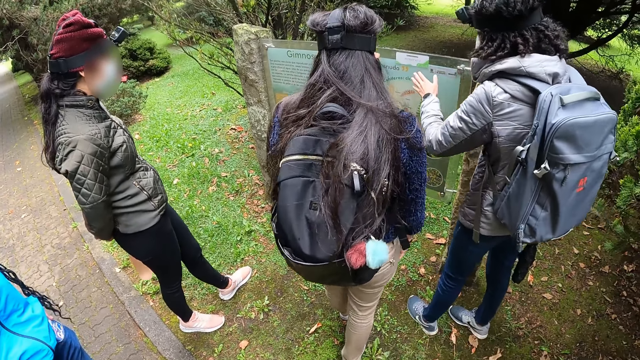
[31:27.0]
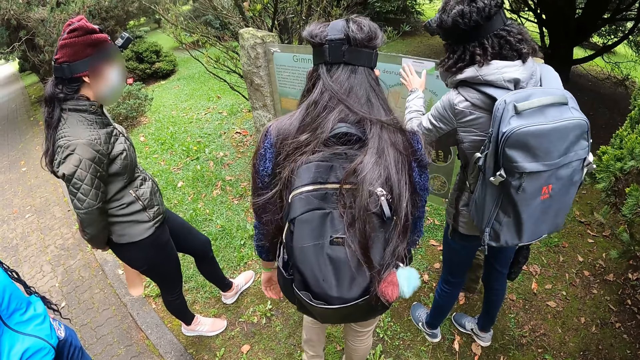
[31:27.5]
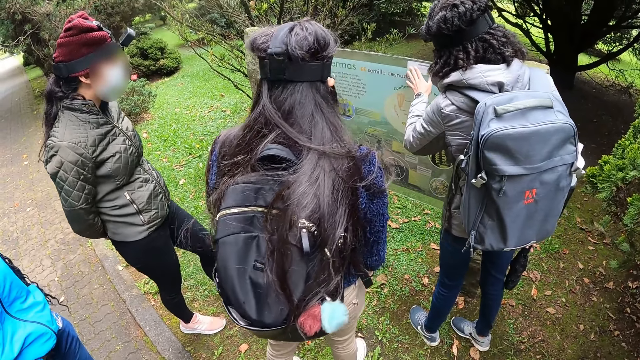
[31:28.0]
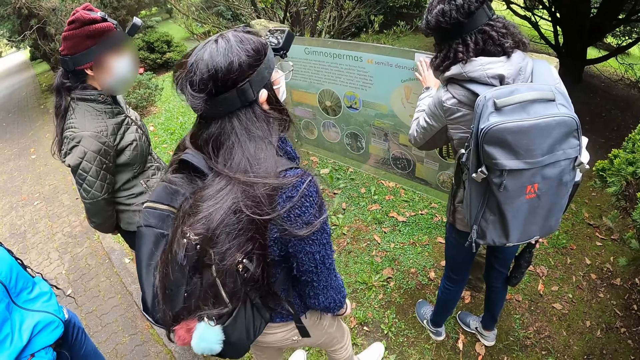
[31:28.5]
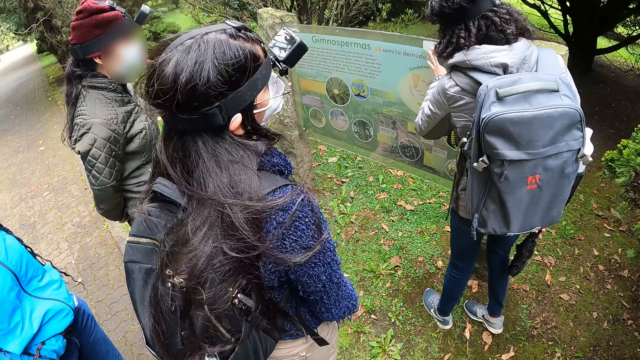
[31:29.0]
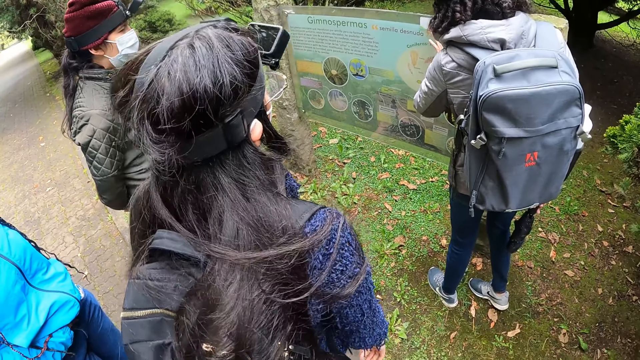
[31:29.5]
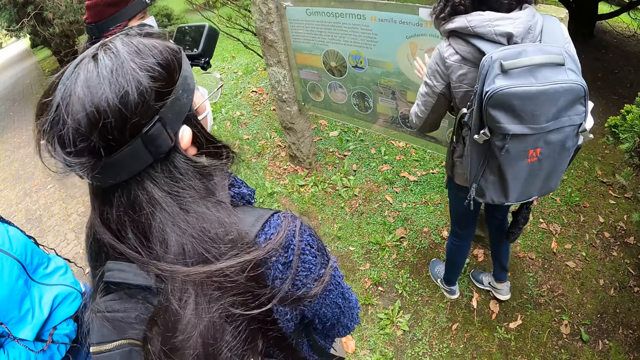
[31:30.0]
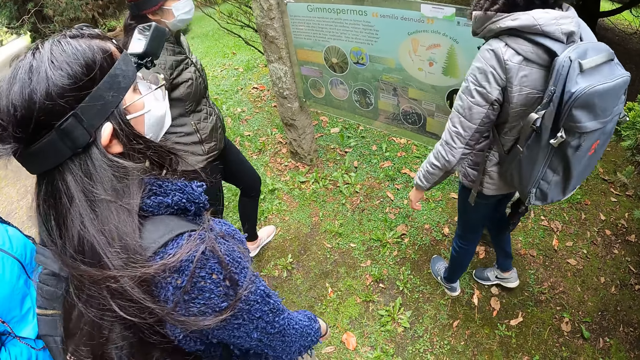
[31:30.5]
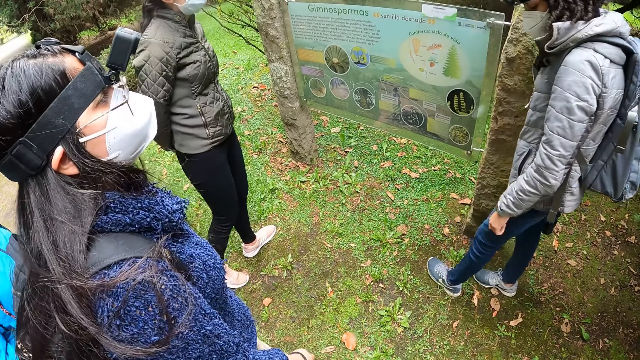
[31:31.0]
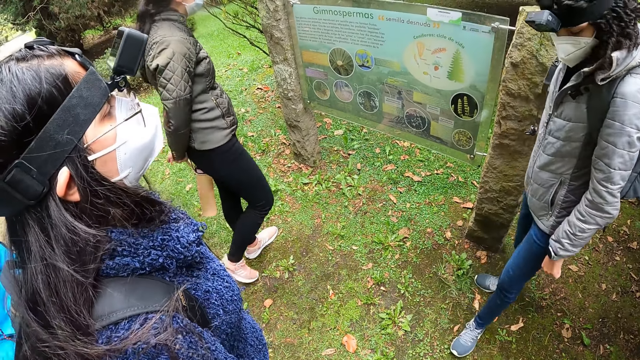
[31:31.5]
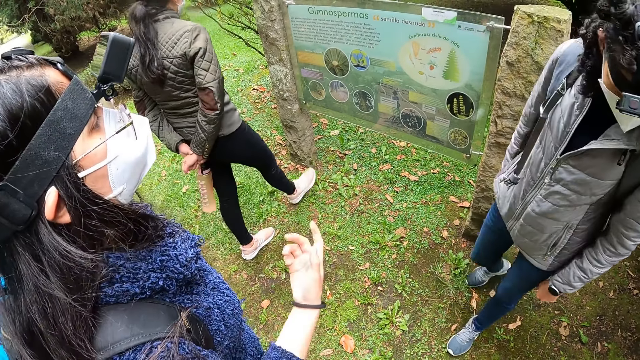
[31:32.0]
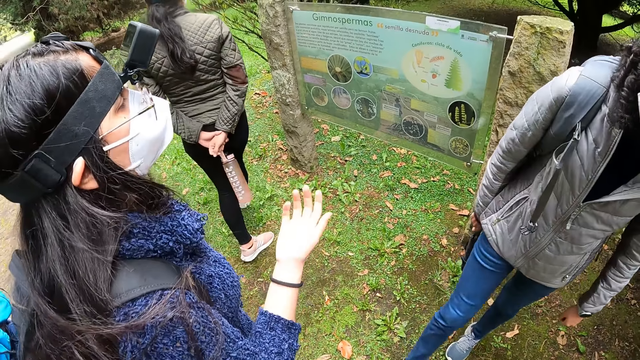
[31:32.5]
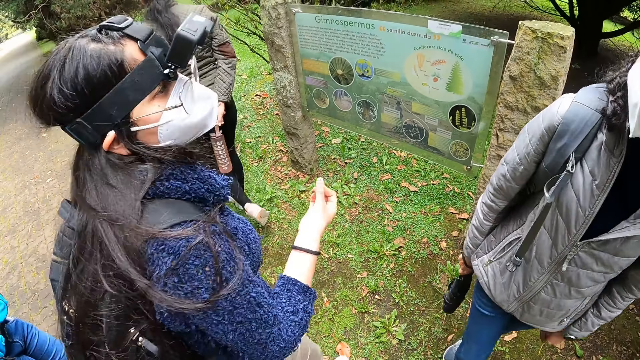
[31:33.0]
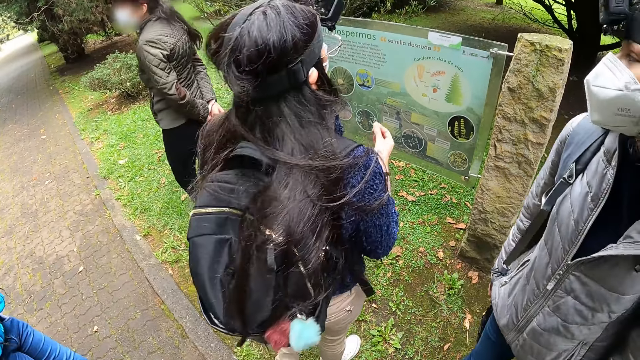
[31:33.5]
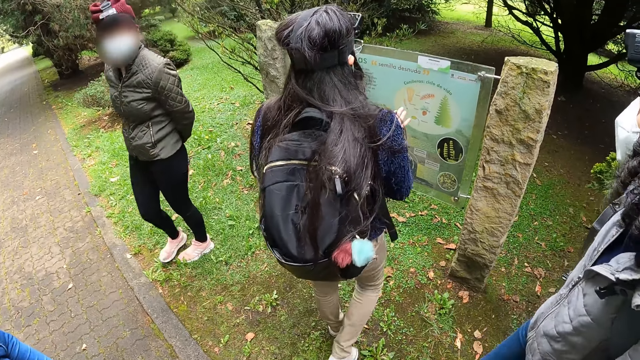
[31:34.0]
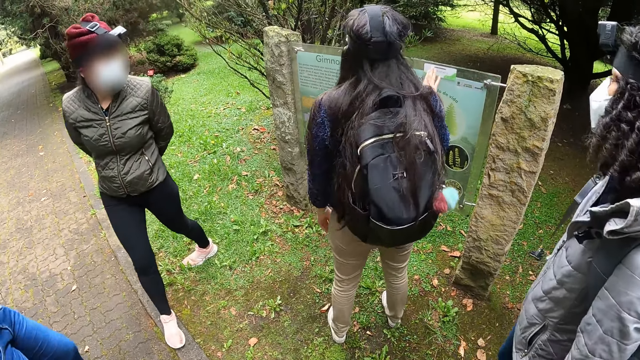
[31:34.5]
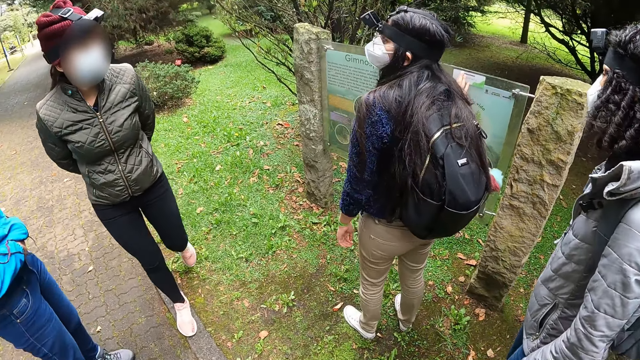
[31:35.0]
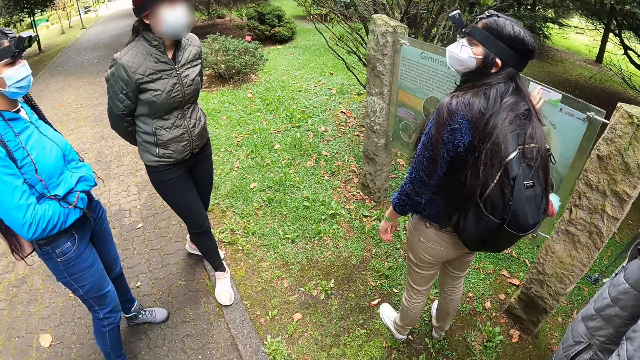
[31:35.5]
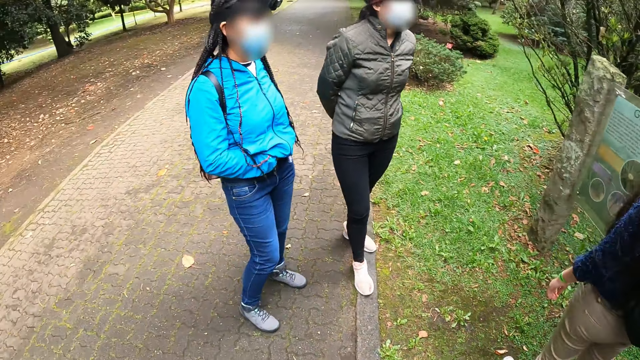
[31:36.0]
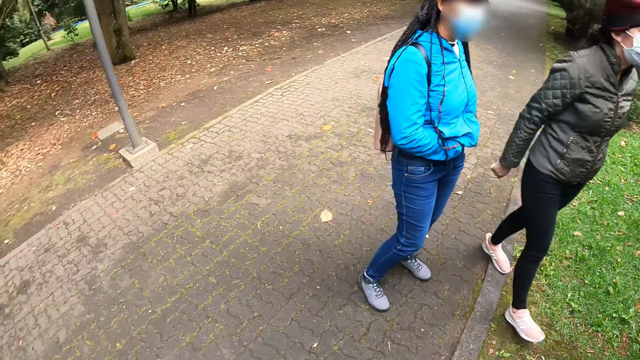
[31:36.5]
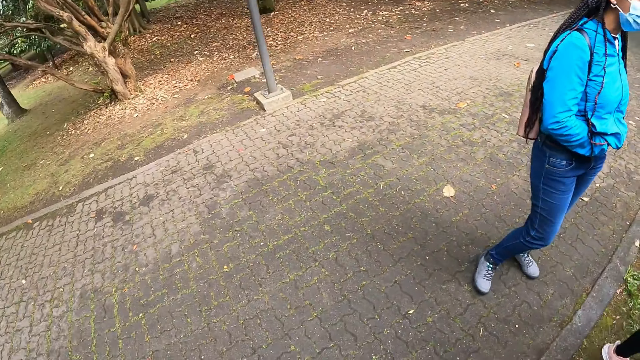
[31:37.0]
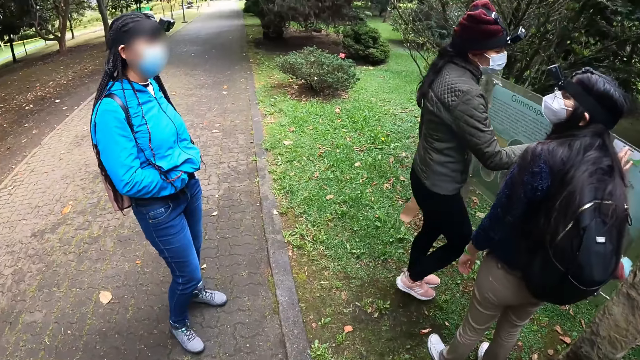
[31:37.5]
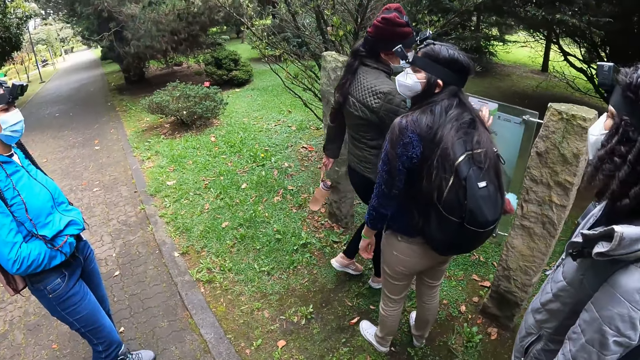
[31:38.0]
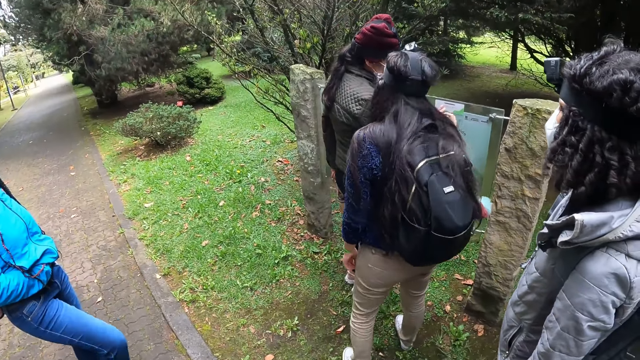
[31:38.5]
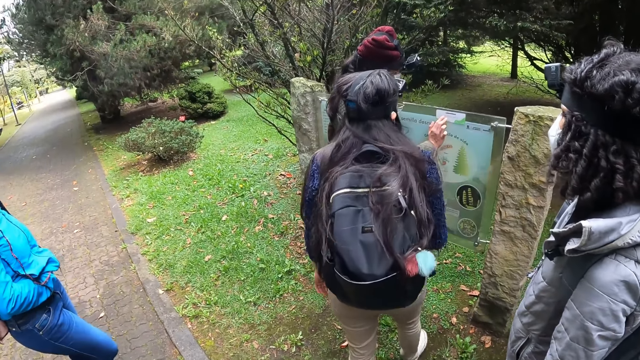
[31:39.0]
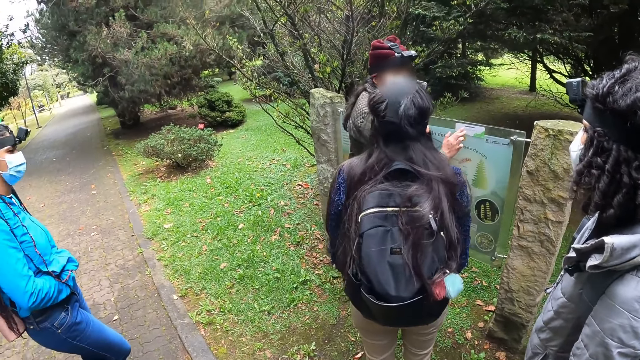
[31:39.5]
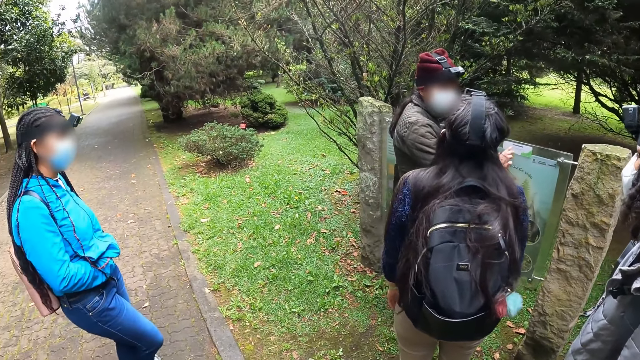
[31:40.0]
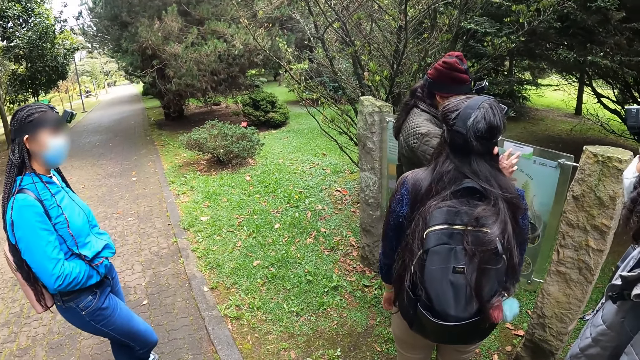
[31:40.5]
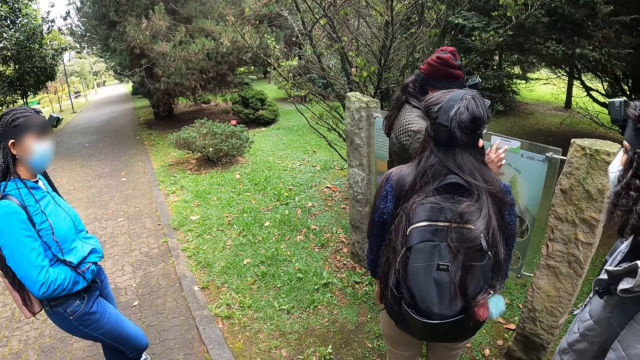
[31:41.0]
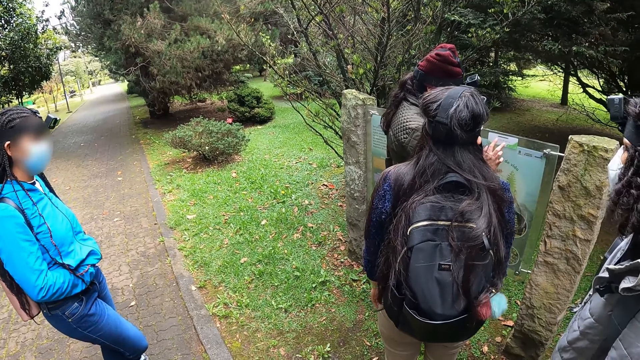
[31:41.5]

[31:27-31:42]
A woman touches the signboard in the yard with her left hand. Another woman touches the signboard in the yard with her right hand. The camera wearer looks around. A third woman touches the signboard in the yard with her right hand.

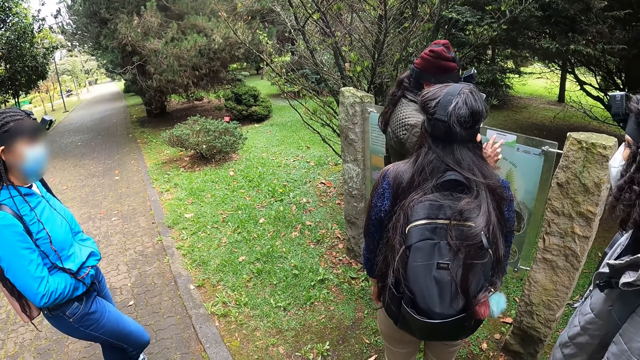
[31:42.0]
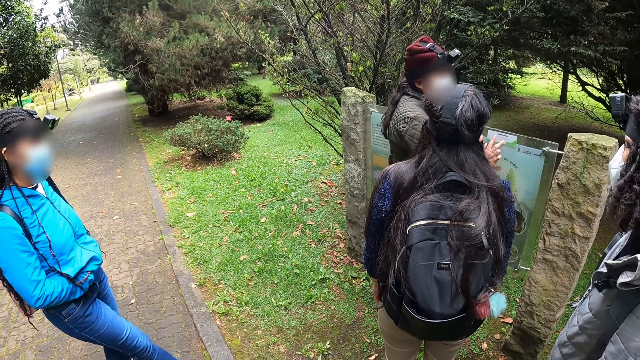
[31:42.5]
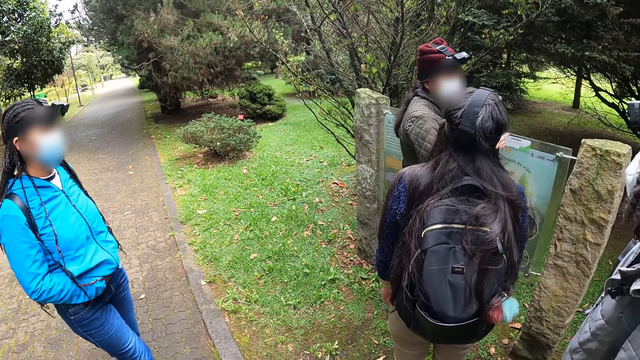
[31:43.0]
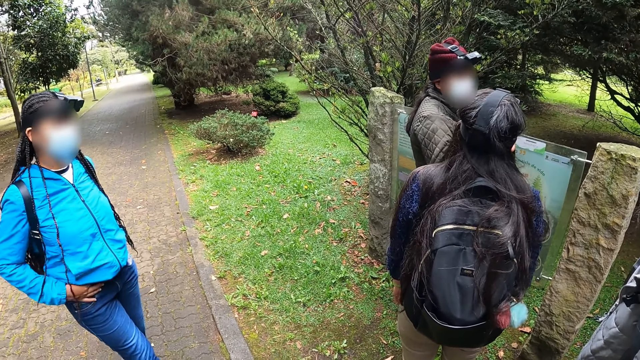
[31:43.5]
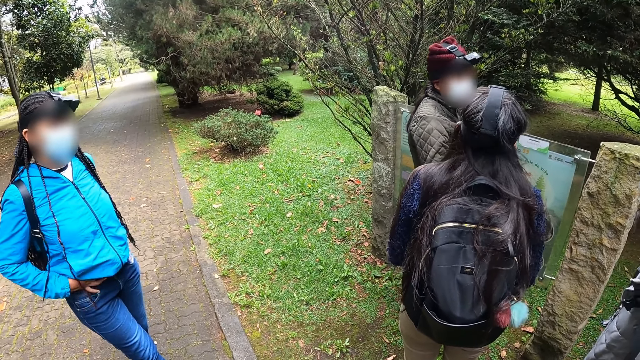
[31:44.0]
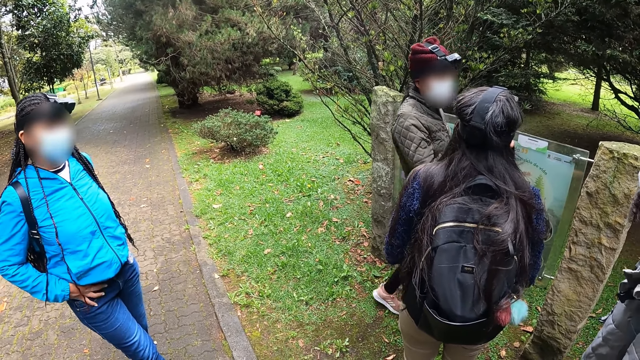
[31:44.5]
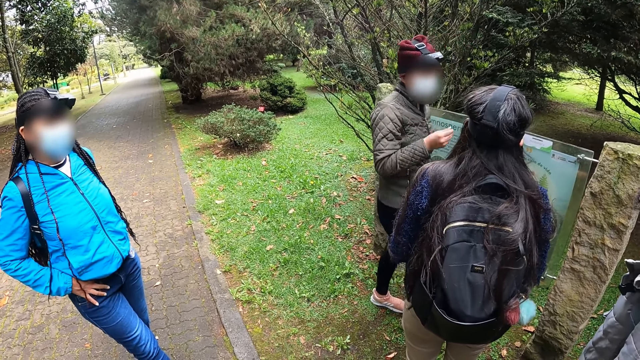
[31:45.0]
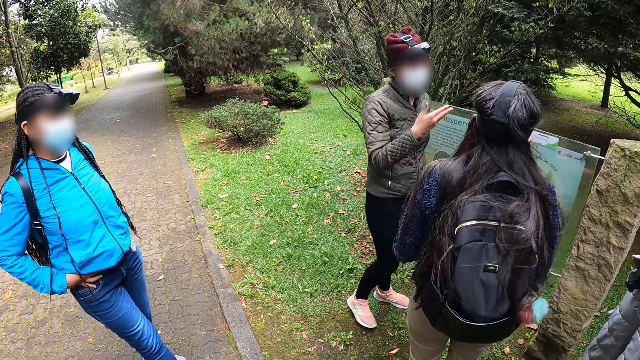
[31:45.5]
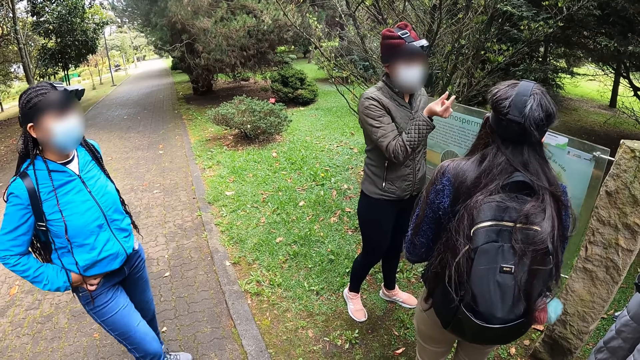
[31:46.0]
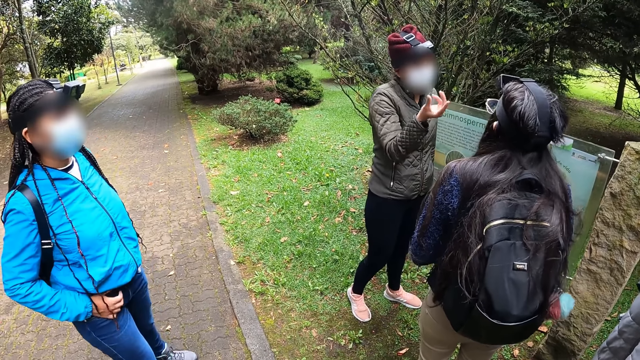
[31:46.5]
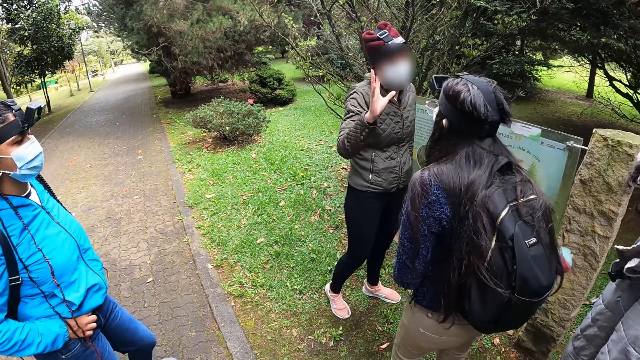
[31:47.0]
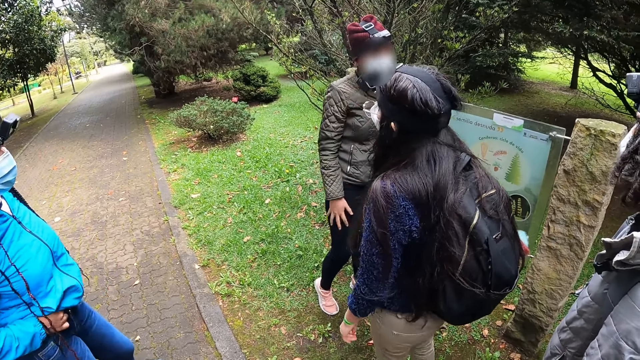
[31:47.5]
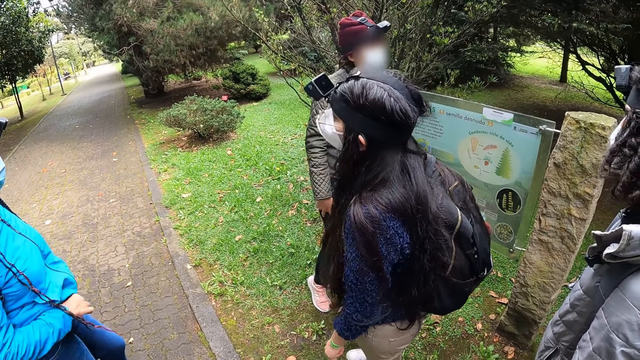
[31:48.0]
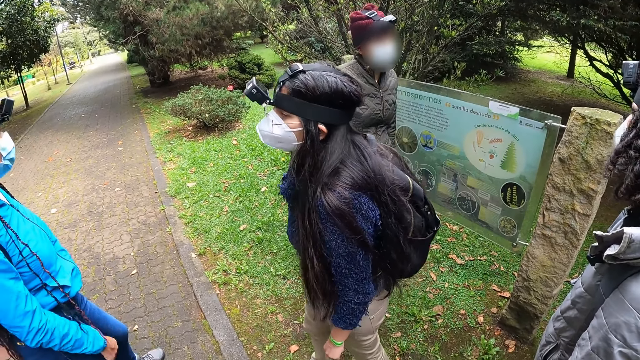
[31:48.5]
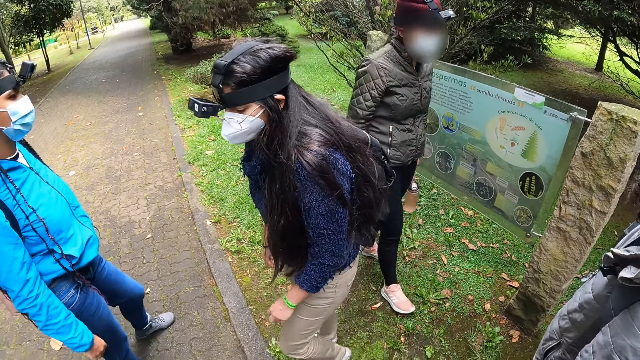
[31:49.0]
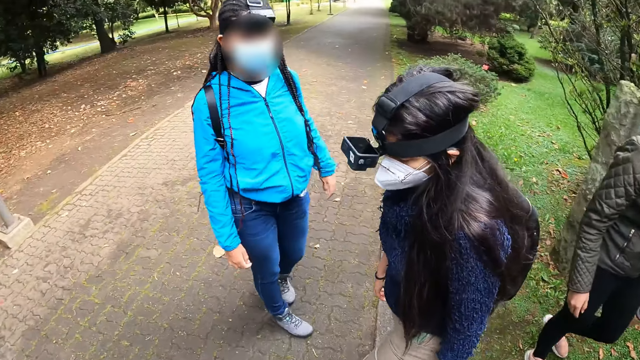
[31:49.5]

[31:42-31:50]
The camera wearer and a woman, another woman, a third woman and a fourth woman walk along a path.
